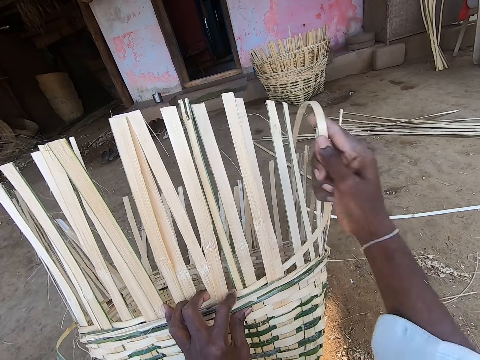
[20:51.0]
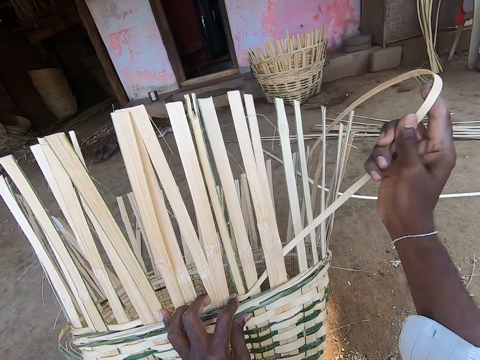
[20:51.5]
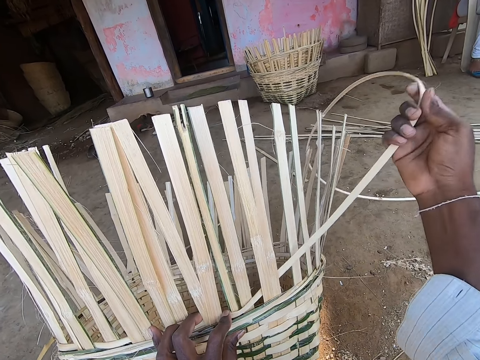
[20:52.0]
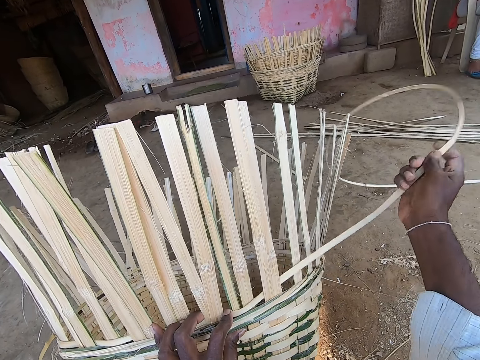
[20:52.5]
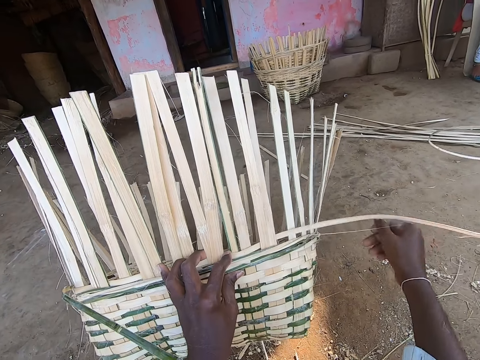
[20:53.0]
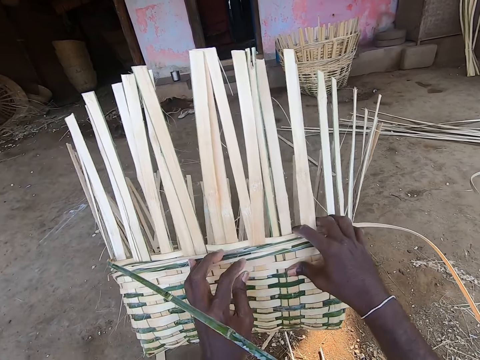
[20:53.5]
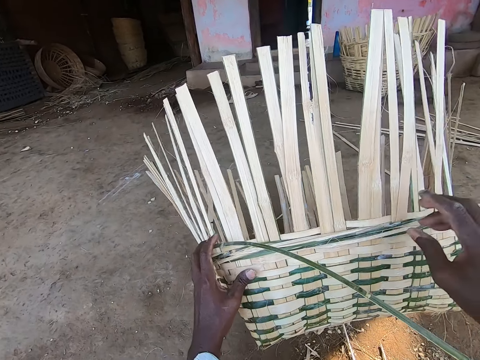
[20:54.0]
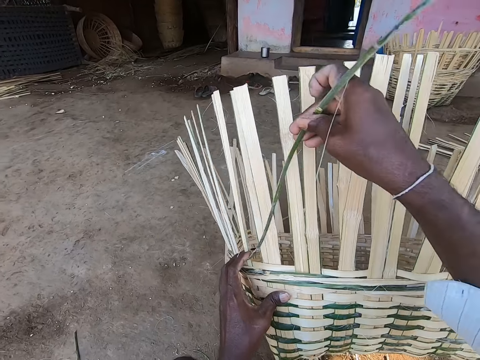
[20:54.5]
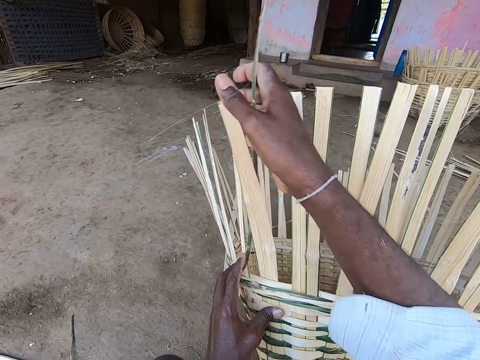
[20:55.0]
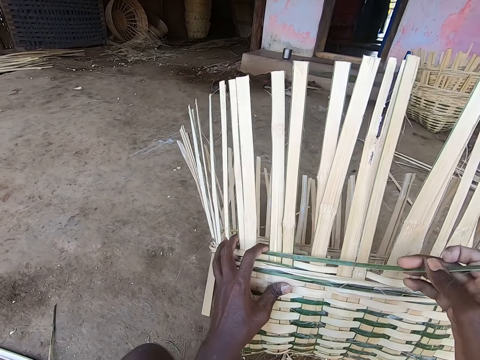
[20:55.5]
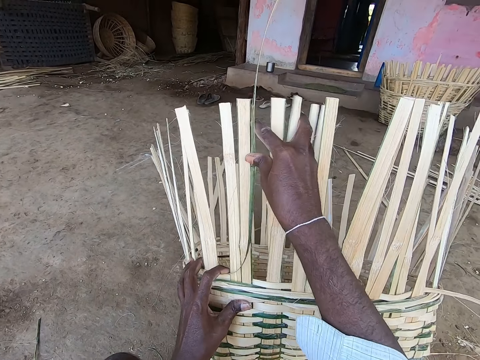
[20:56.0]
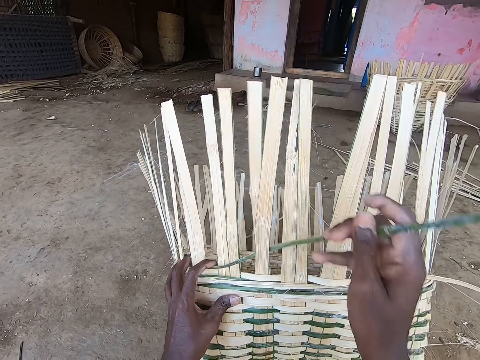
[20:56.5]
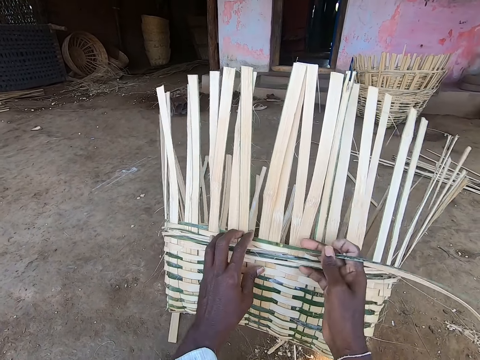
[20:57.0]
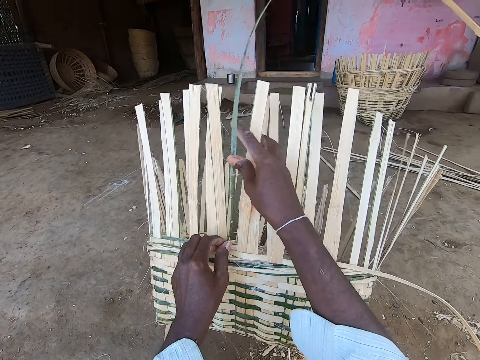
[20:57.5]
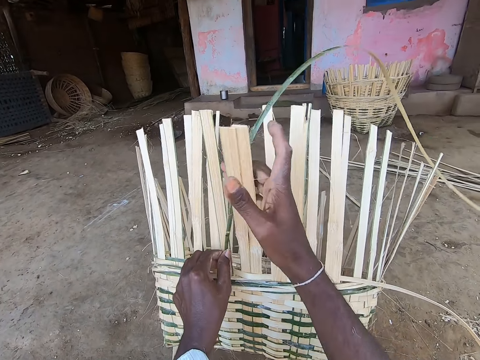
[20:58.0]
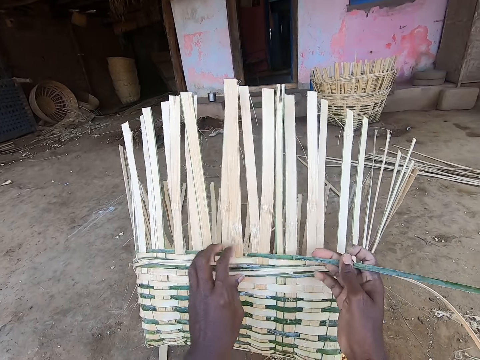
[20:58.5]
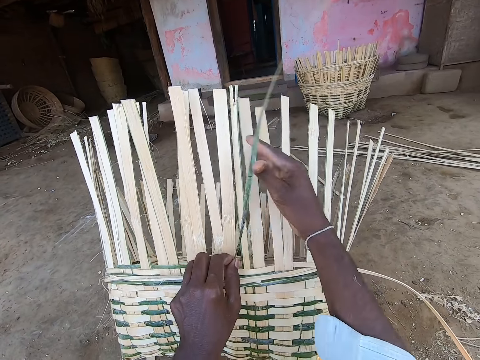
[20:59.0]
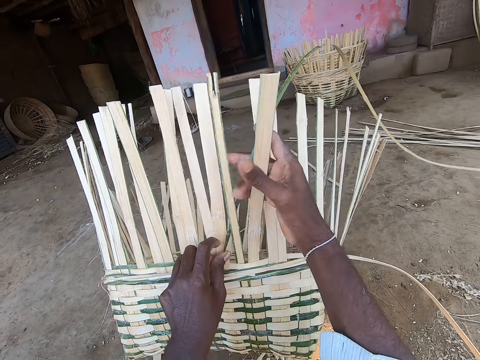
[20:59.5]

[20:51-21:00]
The camera wearer picks the bamboo strips of the basket with his right hand. He weaves the bamboo strips to the basket with both hands.

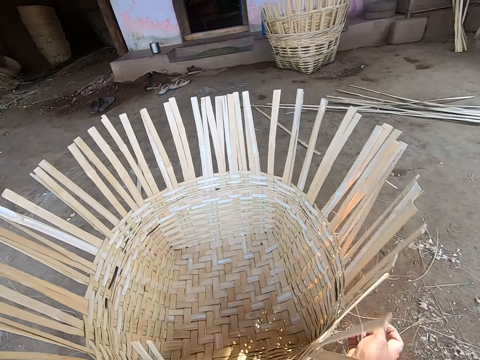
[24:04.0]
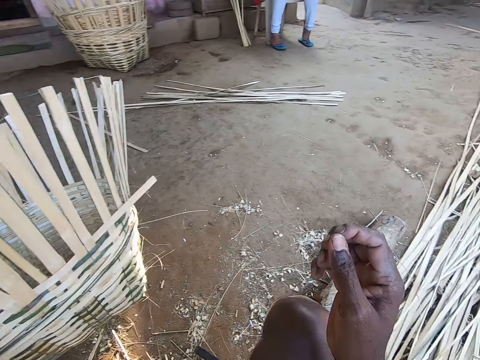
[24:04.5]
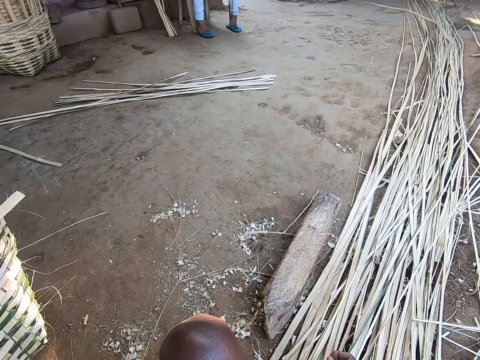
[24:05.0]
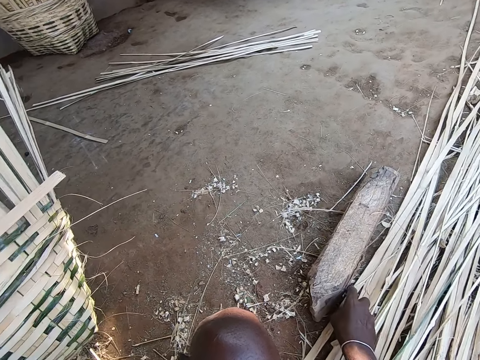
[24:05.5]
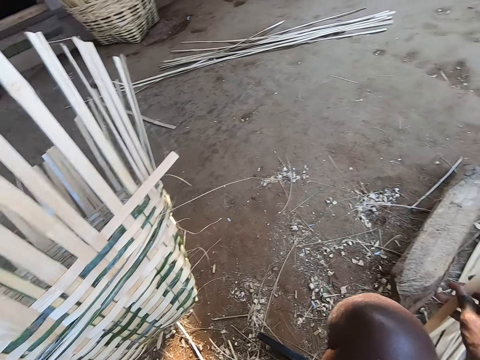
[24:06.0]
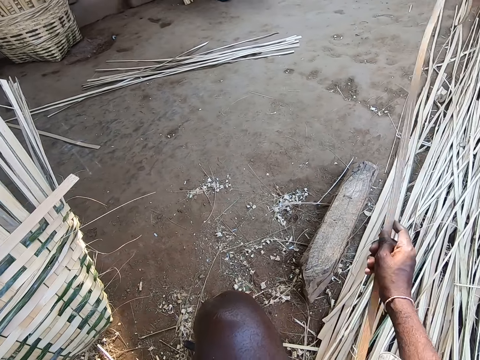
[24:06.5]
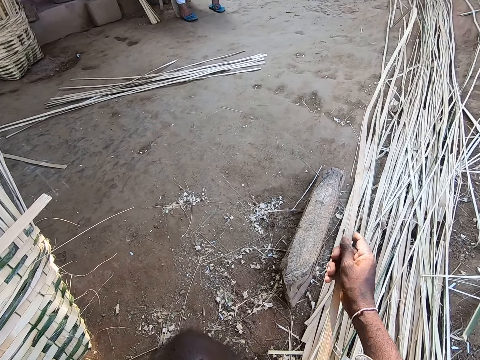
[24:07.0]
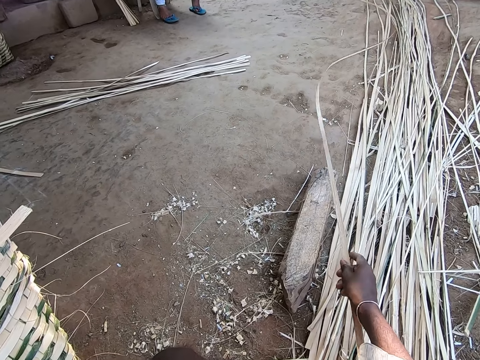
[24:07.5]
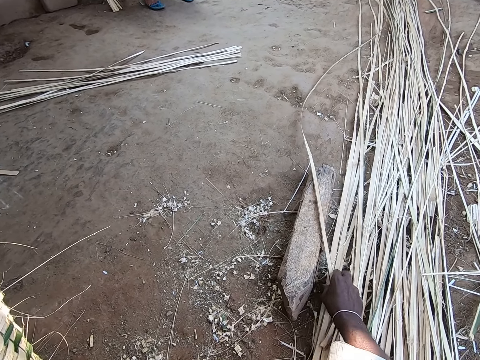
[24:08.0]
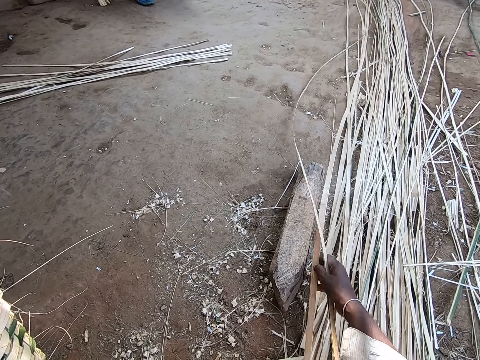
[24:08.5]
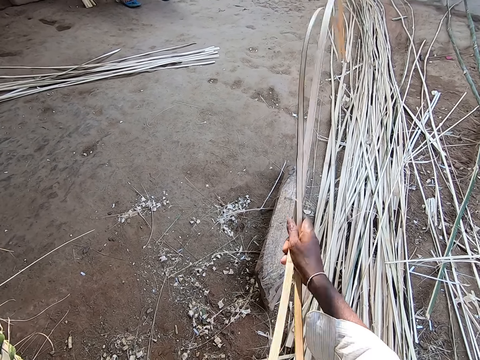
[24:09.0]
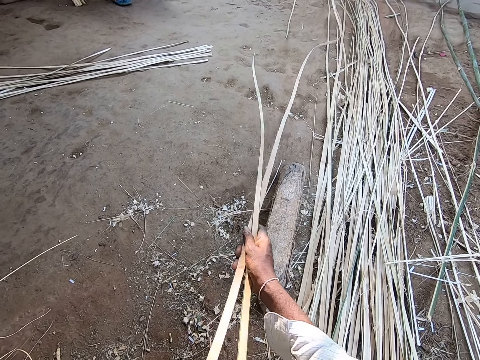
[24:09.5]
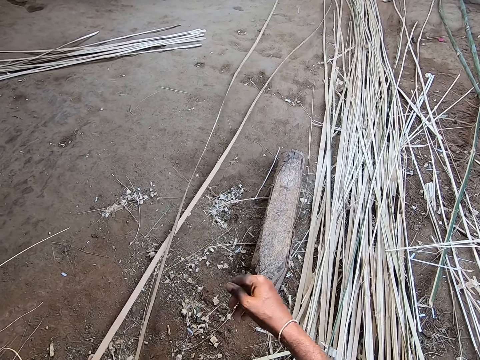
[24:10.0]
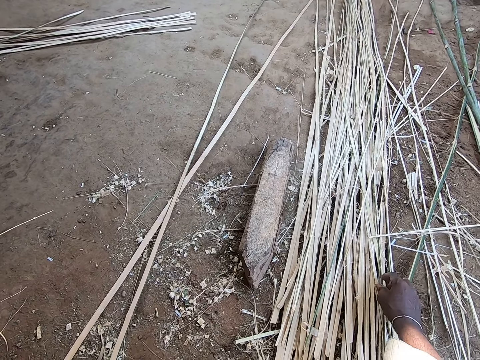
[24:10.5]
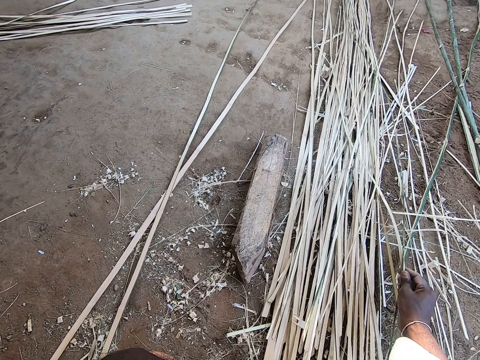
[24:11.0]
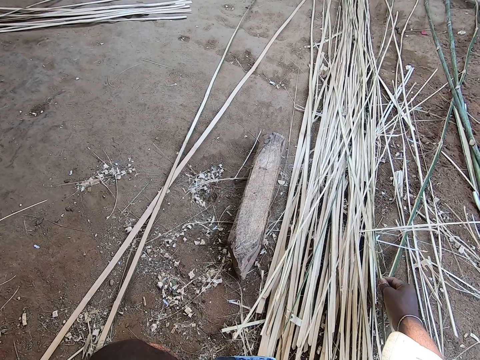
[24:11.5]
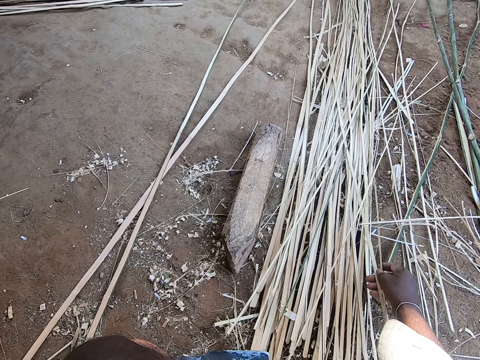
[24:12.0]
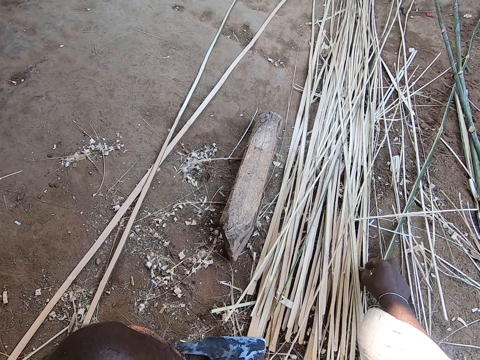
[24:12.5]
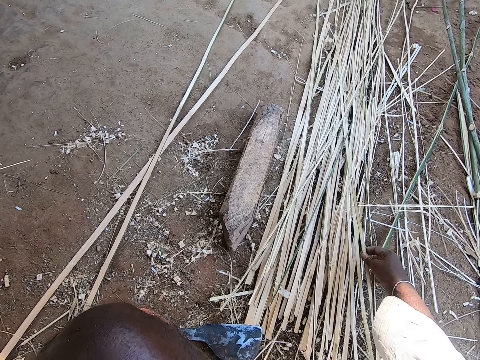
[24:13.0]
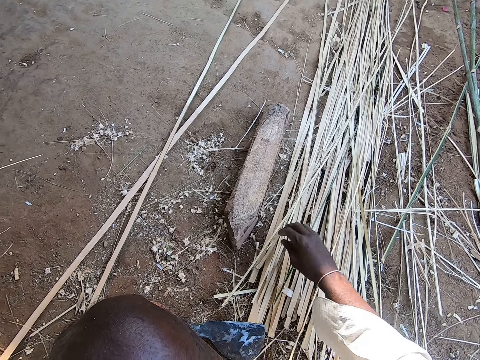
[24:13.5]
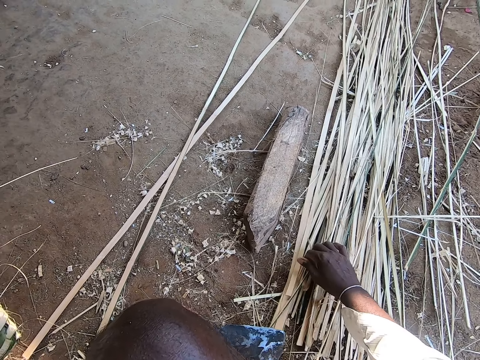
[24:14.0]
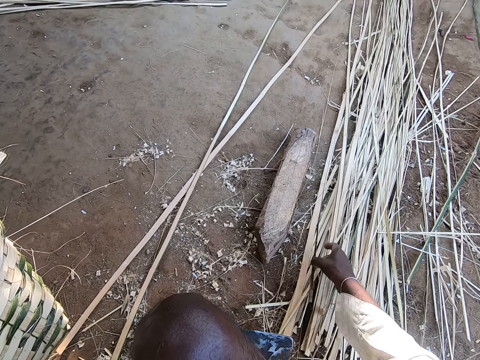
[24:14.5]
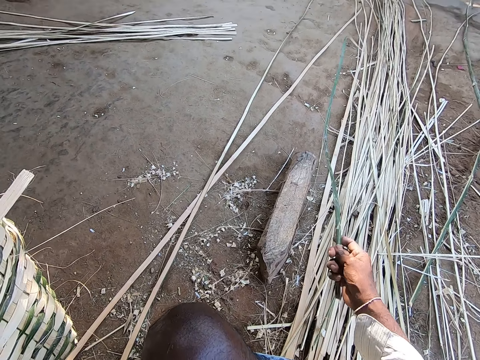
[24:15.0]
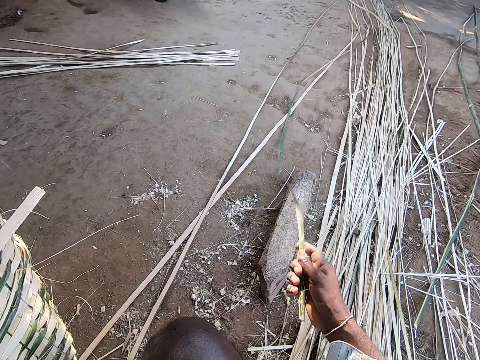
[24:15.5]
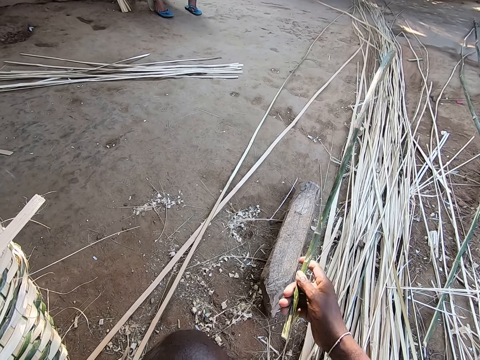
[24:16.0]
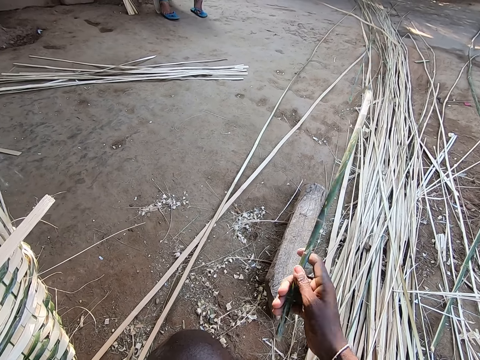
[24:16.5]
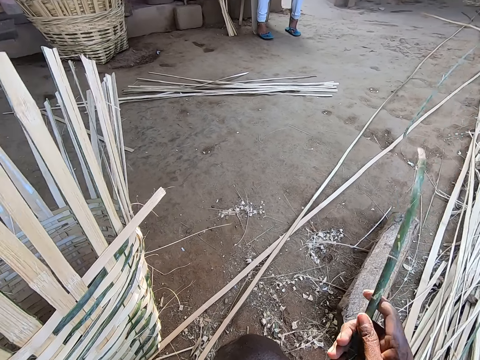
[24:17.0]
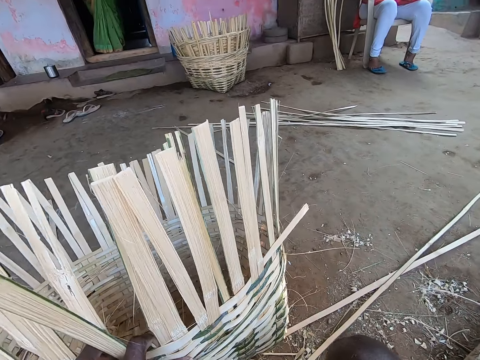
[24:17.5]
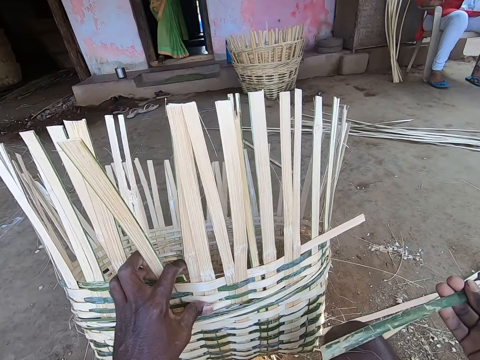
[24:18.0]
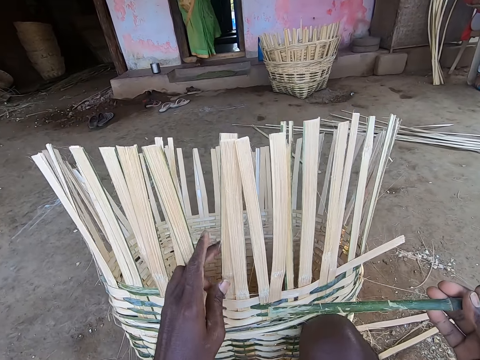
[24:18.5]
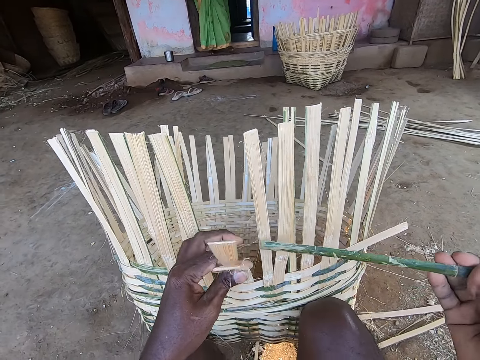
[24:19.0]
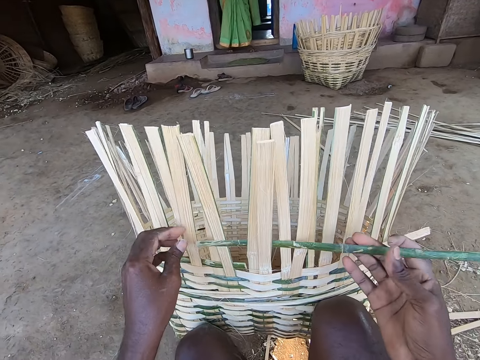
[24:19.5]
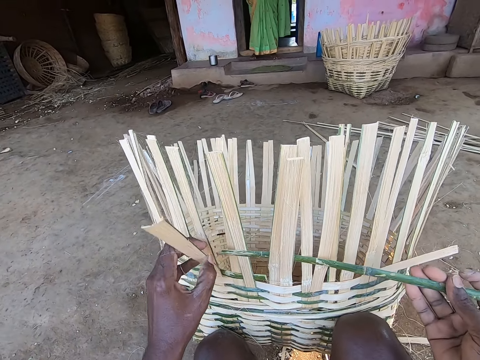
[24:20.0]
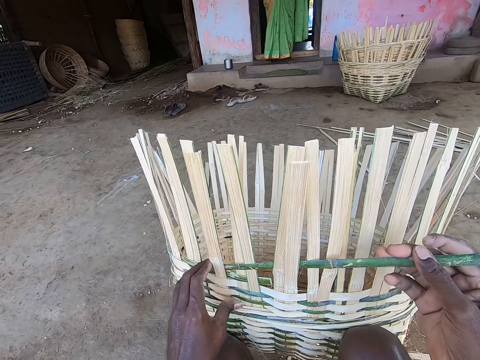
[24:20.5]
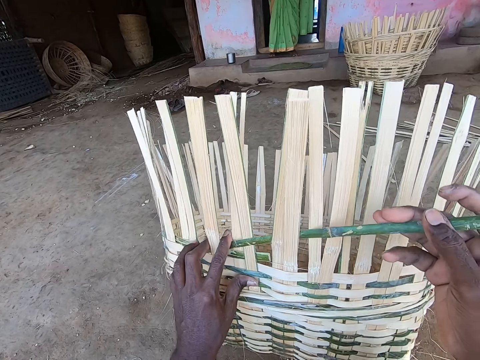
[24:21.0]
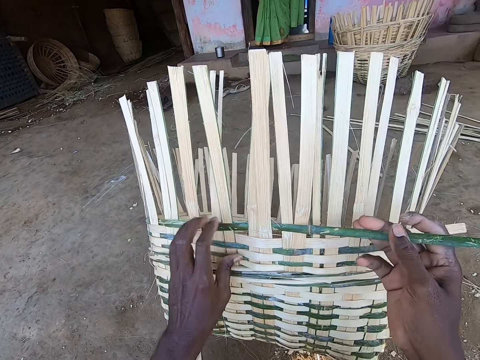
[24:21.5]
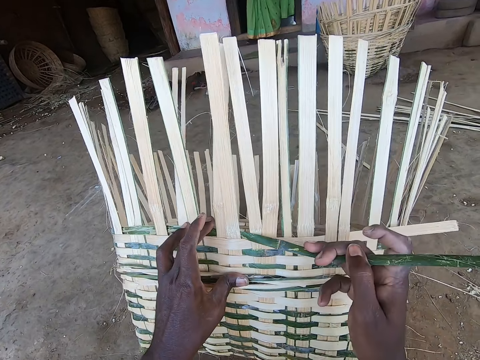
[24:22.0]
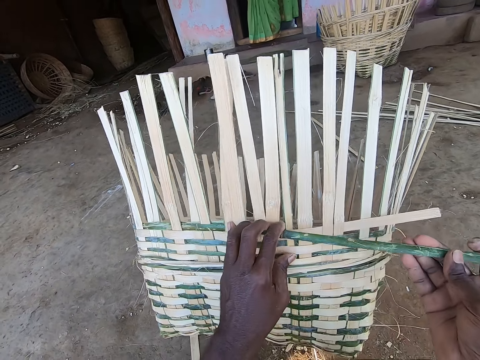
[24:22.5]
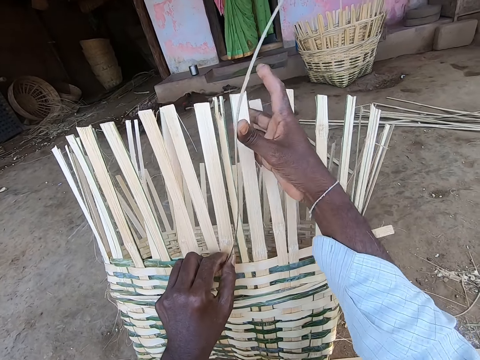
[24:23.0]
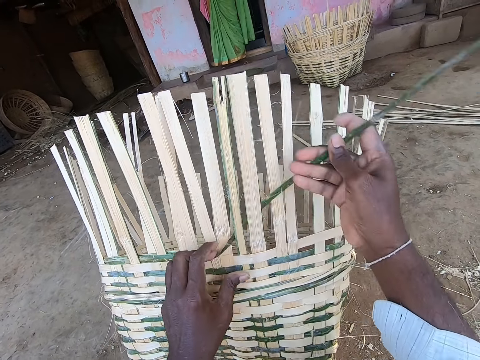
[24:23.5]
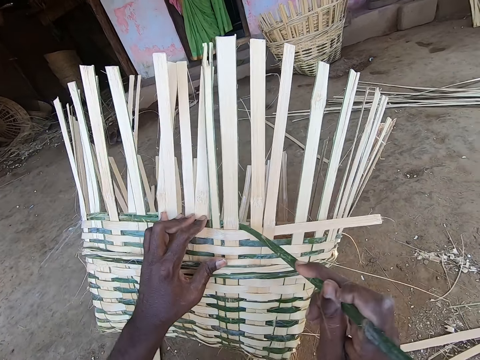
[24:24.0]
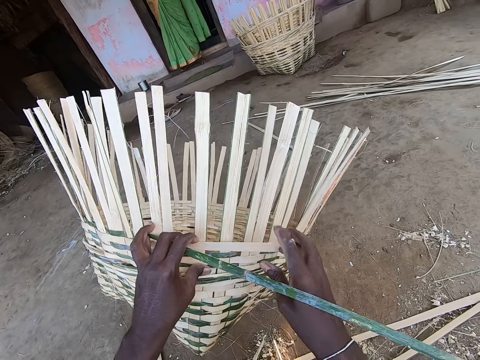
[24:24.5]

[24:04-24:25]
The camera wearer picks a bamboo strip from a bunch of bamboo strips with her right hand. She swings the bamboo strip in her right hand. She picks a bamboo strip from the bunch of bamboo strips with her right hand. She swings the bamboo strips in her right hand. She drops the bamboo strips on the ground with her right hand. She touches some bamboo strips on the ground with her right hand. She moves some bamboo strips on the ground with her right hand. She picks a bamboo strip from the ground with her right hand. She swings the bamboo strip in her right hand. She adjusts the basket with her left hand. She bends two bamboo strips in the basket with her left hand. She inserts the bamboo strip into the basket with both hands. She bends a bamboo strip in the basket with her left hand. She lowers the bamboo strip in her right hand. She weaves the basket with the bamboo strip in her right hand.
